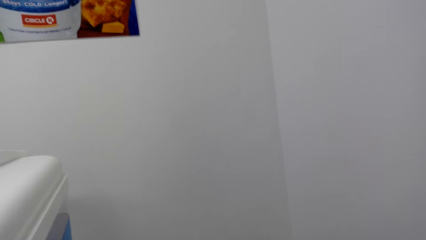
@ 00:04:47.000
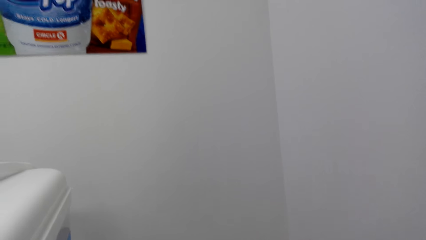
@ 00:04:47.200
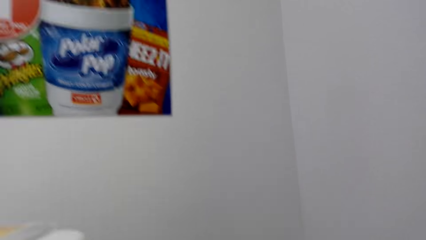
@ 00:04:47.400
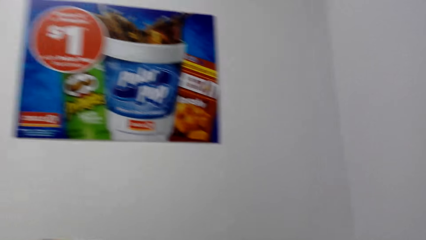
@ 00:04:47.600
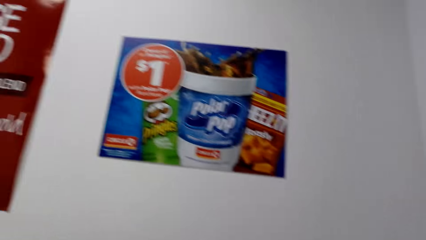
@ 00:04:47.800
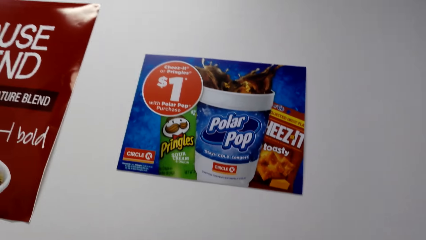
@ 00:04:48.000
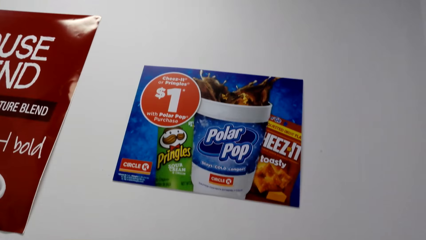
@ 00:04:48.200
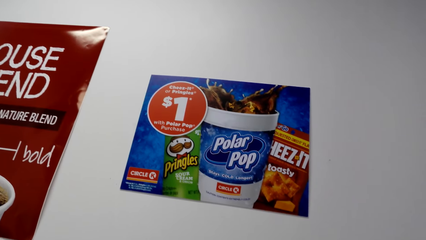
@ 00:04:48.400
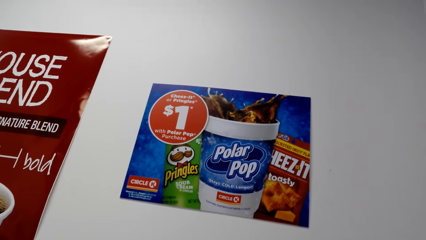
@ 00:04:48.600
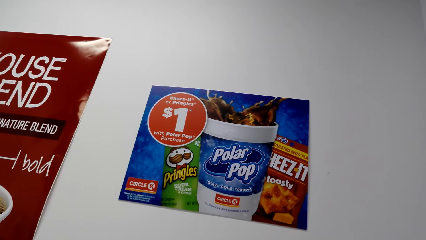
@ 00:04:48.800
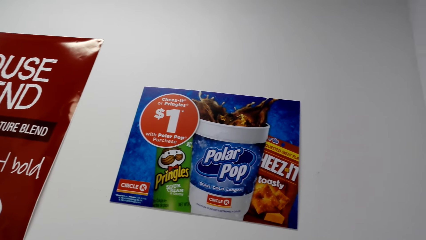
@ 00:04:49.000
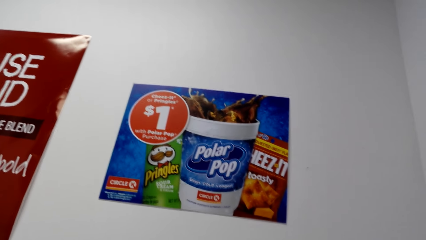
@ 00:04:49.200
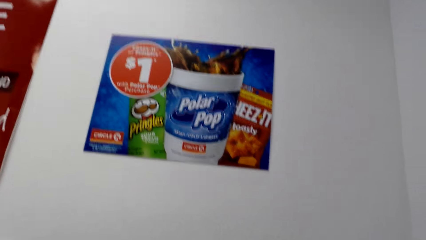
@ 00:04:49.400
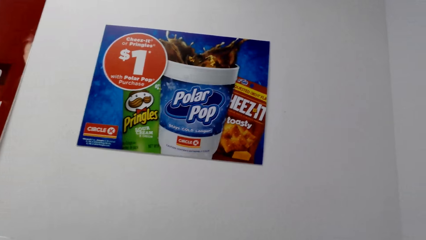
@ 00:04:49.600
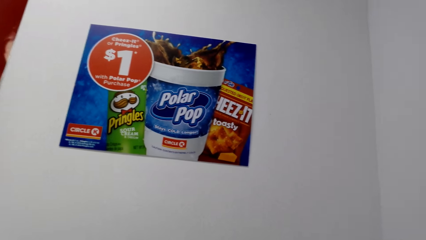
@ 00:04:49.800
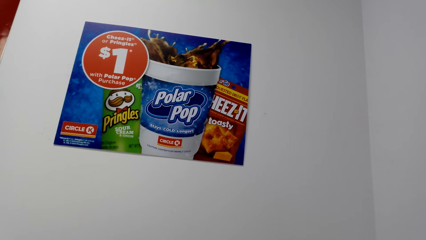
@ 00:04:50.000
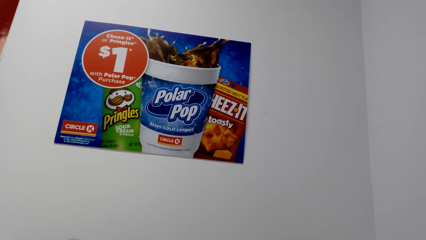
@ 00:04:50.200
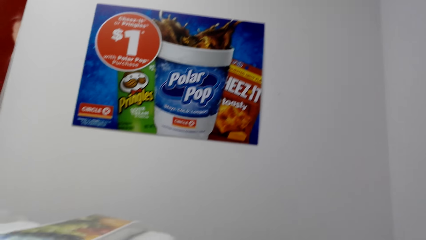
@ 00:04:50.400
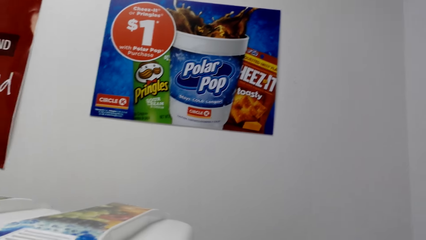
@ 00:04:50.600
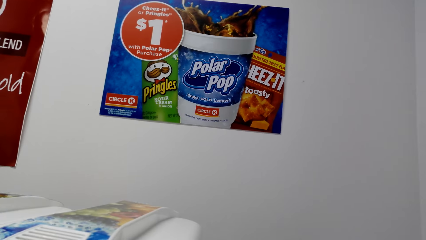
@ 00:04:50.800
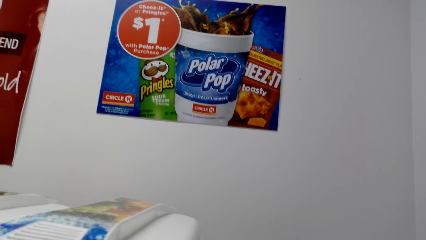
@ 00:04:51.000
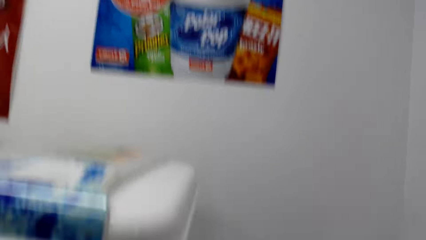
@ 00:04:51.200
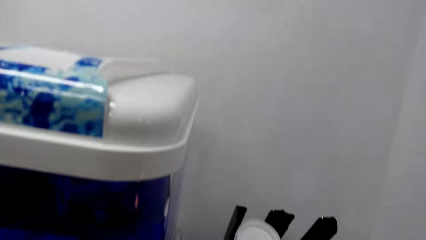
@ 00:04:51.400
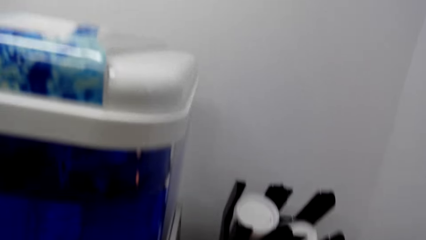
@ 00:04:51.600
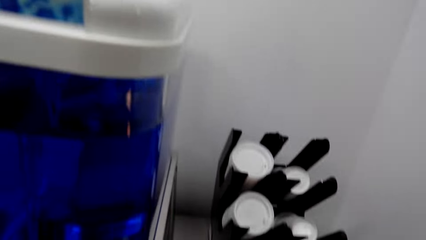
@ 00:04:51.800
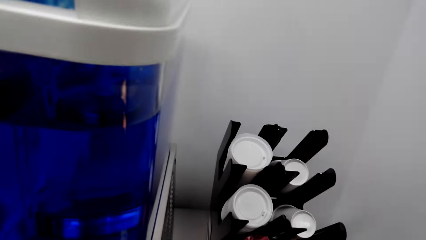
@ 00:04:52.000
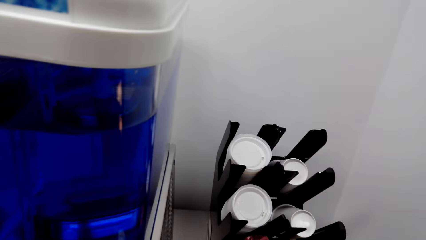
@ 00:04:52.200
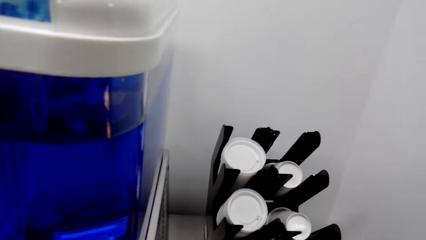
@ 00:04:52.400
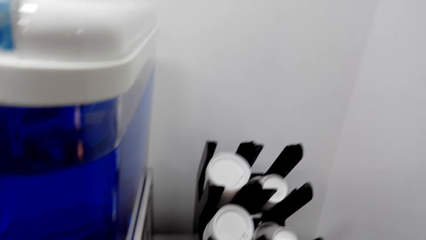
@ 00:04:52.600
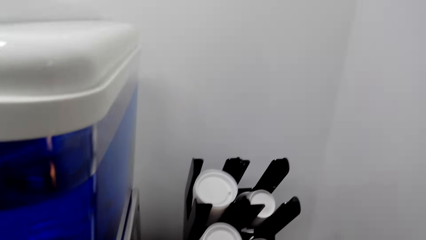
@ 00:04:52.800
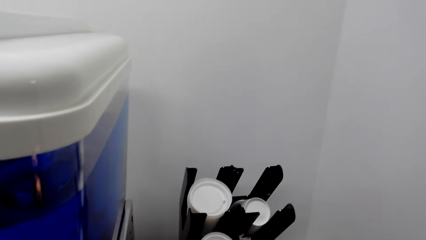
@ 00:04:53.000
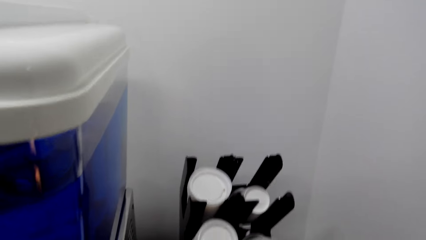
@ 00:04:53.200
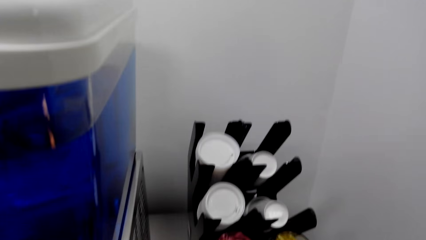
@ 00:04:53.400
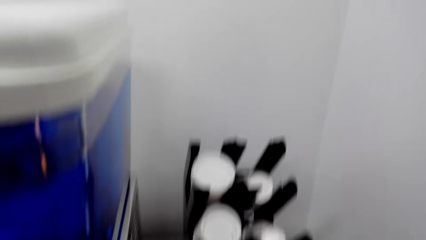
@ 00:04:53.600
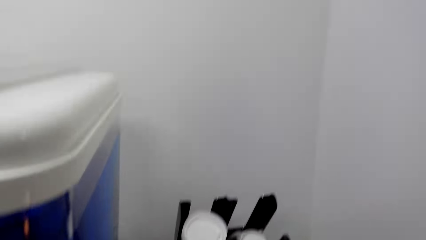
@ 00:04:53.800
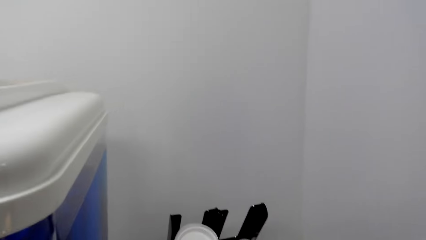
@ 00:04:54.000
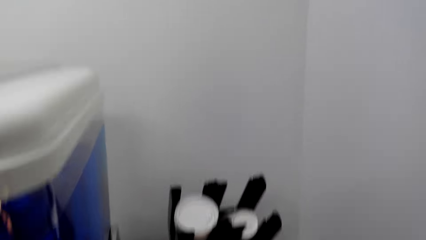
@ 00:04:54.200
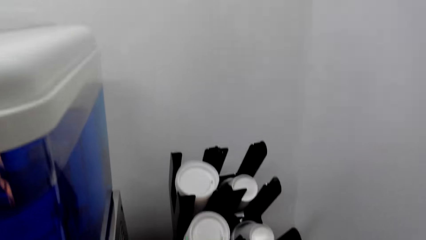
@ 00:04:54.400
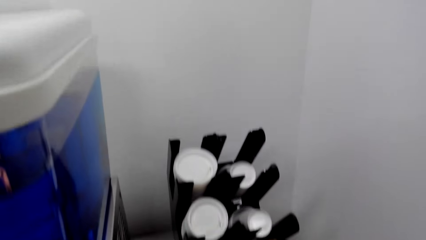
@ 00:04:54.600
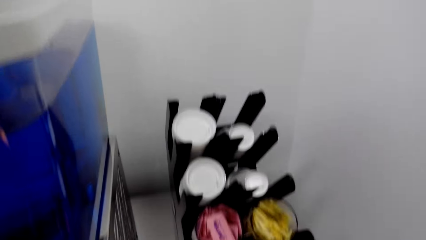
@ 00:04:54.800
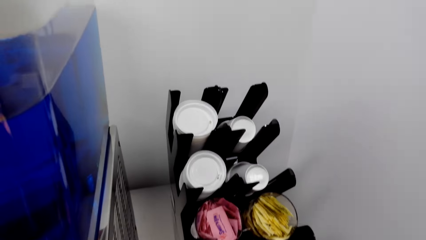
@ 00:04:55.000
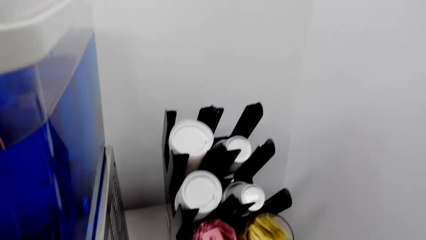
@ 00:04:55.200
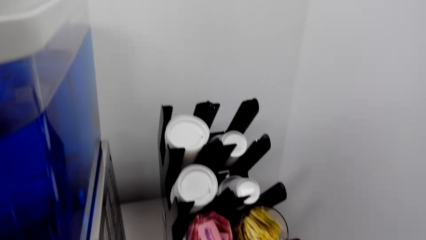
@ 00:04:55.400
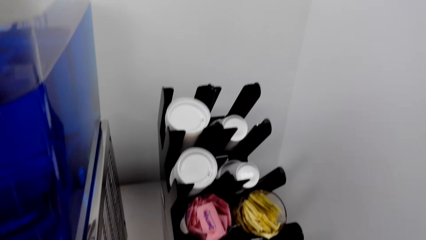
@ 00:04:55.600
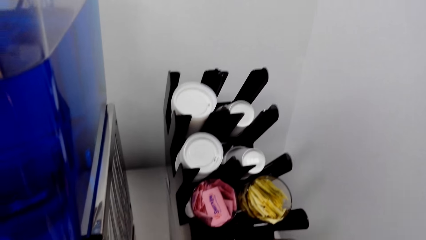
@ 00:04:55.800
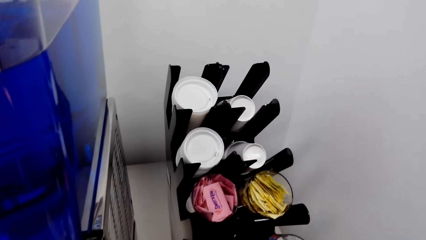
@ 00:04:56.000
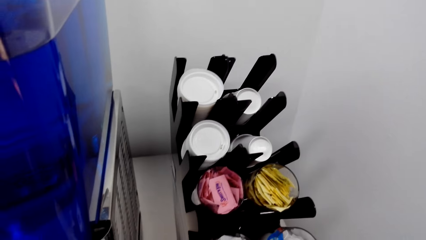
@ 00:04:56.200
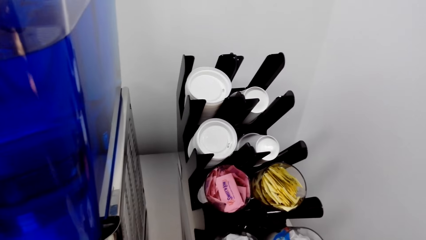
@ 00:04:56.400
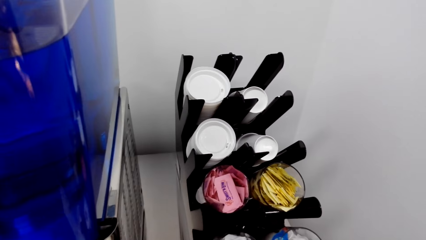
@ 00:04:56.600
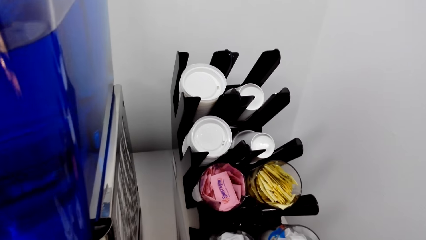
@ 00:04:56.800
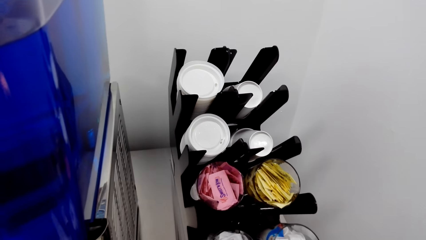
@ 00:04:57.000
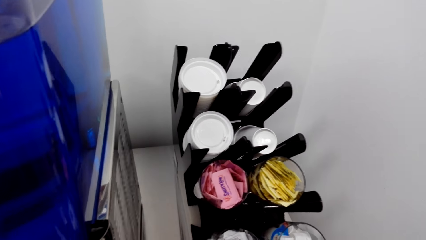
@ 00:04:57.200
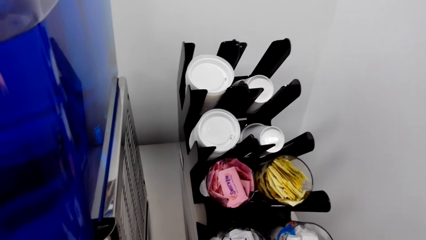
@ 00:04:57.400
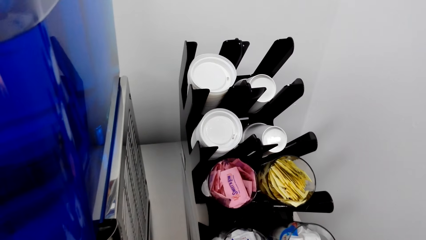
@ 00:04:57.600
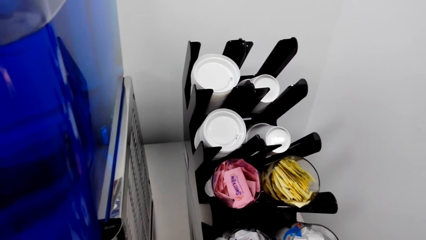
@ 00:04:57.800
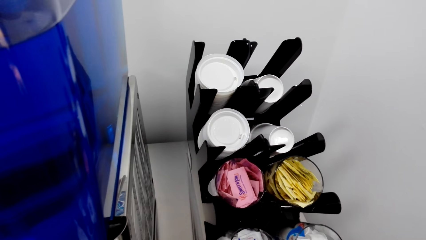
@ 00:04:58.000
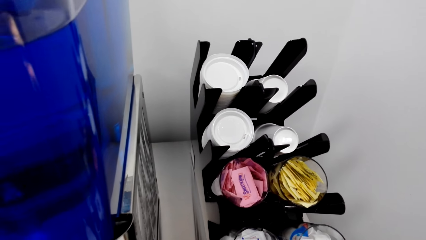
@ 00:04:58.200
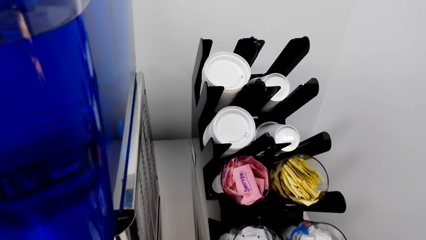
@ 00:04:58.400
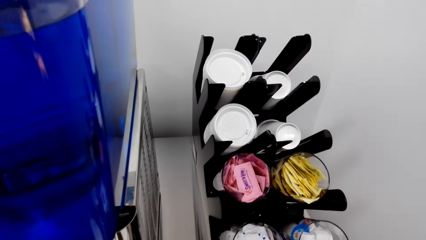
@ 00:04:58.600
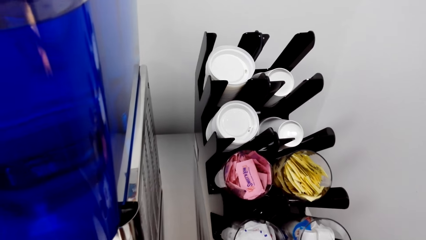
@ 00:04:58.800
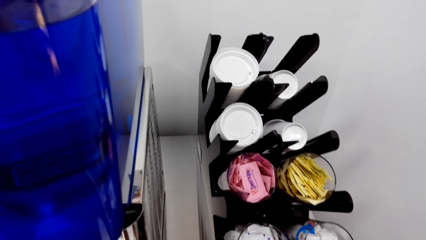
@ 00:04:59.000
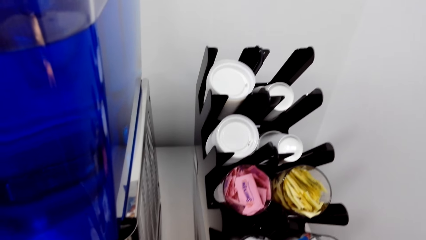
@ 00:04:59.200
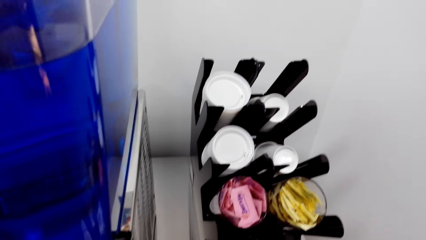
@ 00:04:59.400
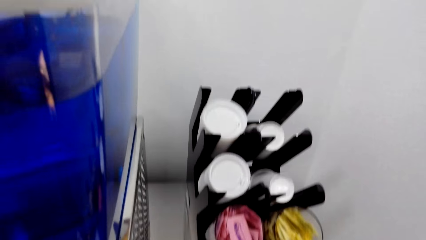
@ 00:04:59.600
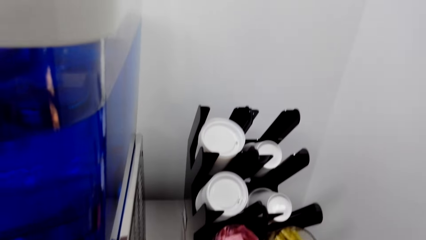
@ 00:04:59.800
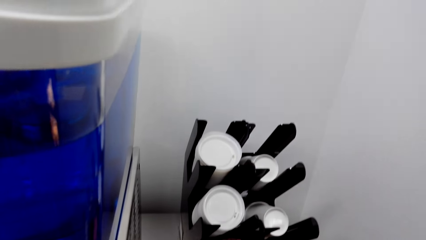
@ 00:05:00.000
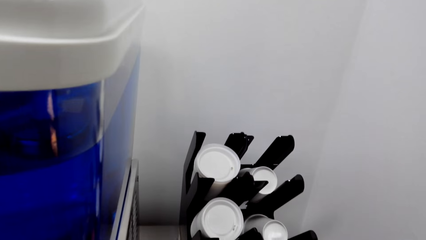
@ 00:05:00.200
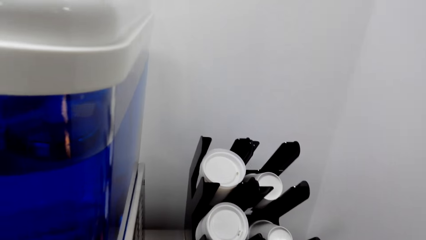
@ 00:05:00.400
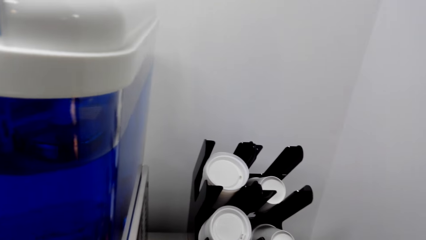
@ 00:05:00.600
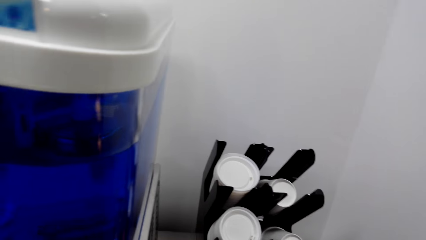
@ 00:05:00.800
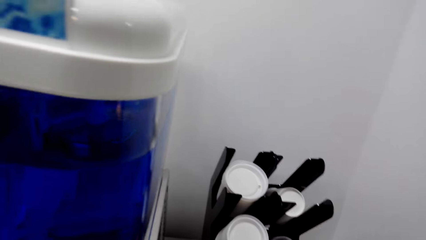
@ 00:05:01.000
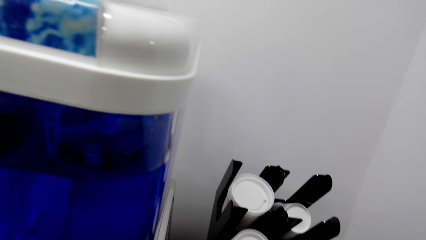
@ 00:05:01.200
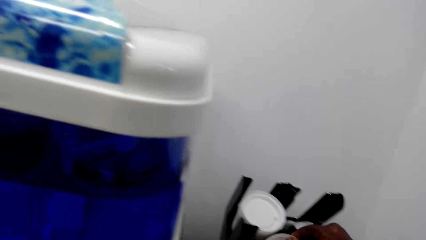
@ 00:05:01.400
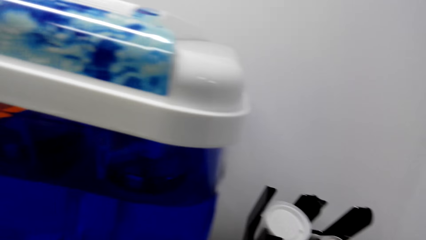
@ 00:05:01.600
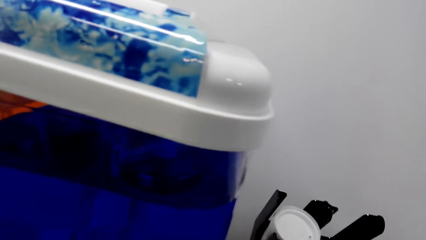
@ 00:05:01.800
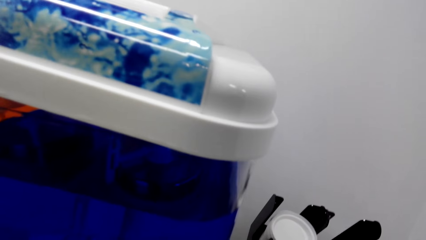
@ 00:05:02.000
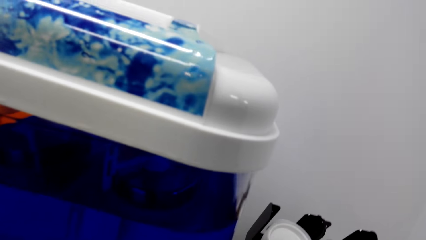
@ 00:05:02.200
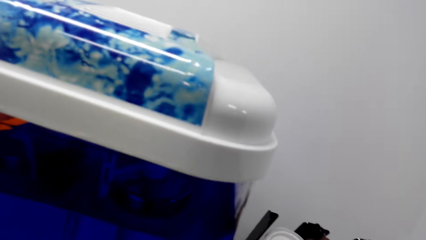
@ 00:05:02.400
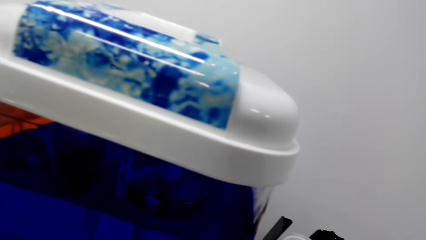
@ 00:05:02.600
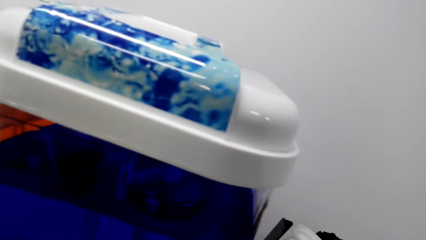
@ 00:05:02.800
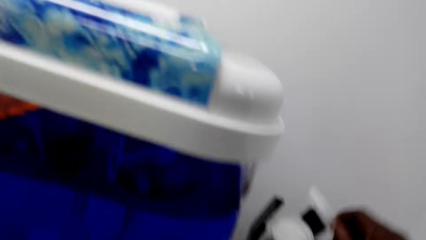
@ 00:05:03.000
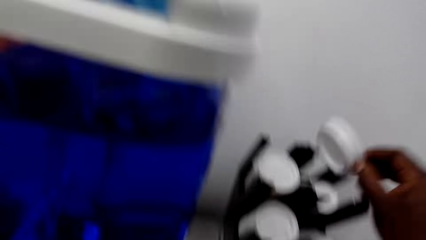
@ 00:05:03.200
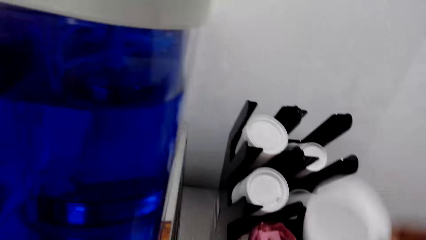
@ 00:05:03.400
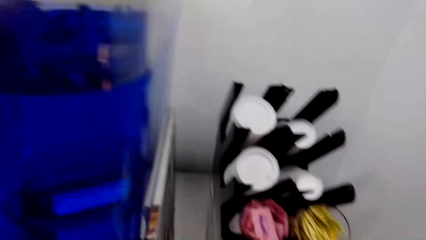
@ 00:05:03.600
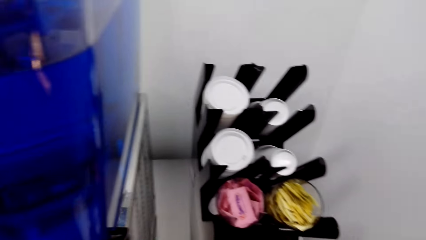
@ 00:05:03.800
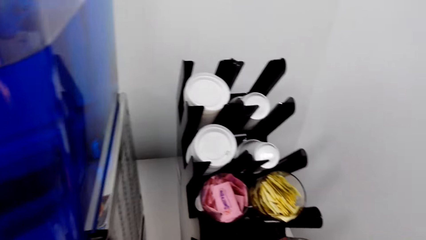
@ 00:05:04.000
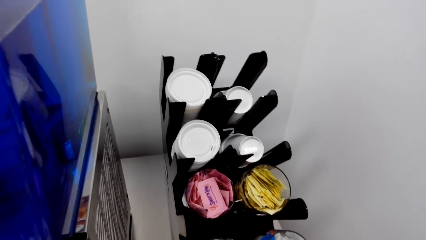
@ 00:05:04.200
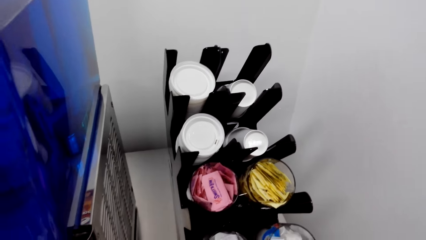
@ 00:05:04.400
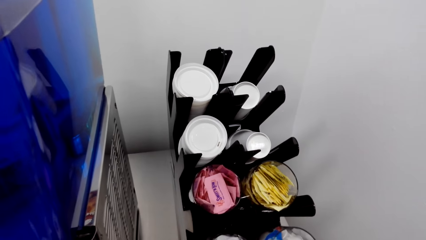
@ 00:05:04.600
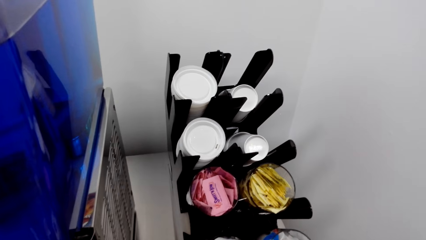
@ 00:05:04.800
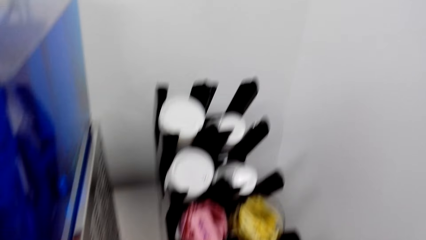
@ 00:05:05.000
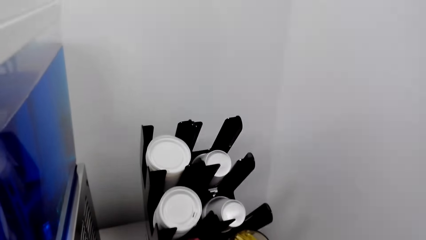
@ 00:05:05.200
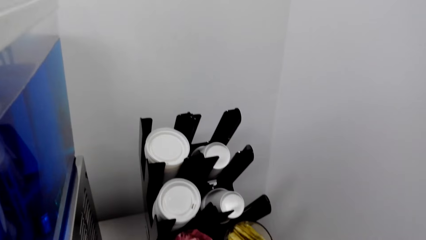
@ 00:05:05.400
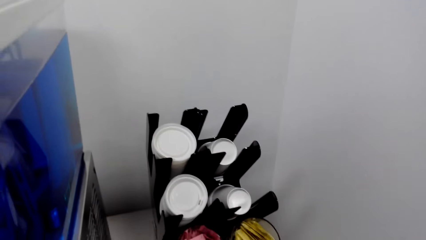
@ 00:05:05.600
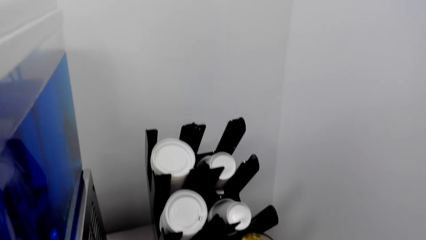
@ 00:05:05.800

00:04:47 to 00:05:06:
The camera wearer looks at the poster again. They pick up a cup lid.
